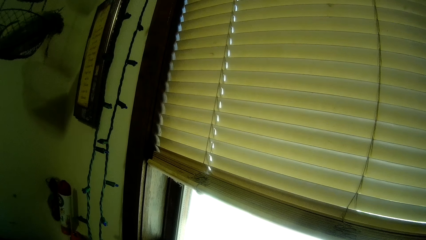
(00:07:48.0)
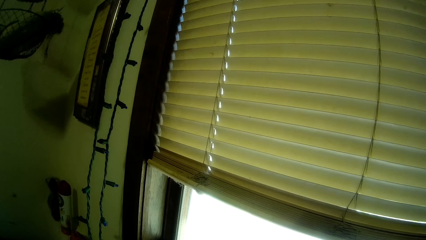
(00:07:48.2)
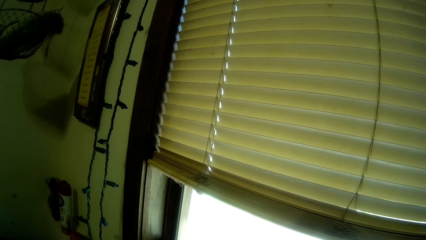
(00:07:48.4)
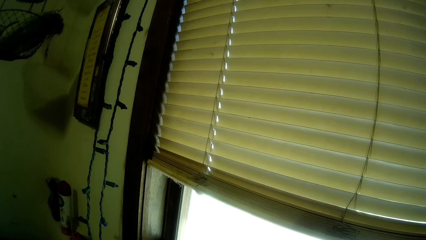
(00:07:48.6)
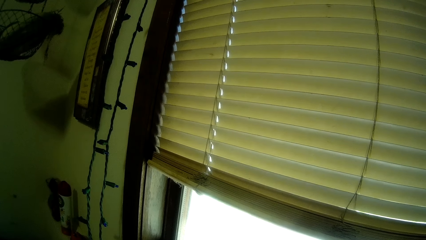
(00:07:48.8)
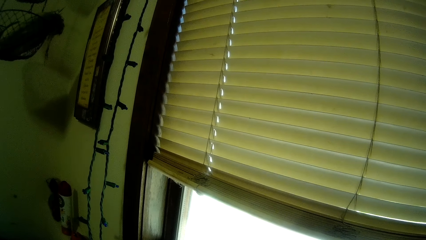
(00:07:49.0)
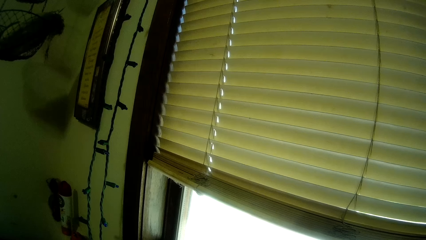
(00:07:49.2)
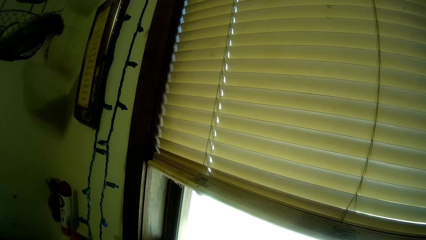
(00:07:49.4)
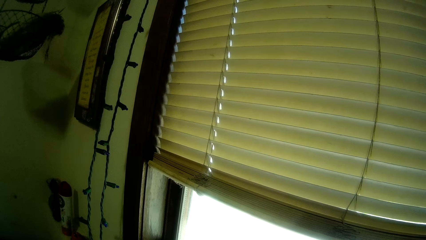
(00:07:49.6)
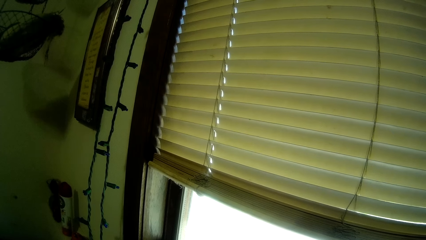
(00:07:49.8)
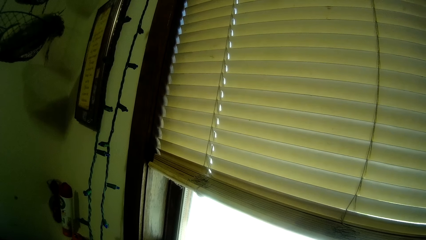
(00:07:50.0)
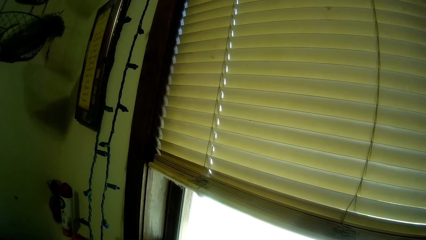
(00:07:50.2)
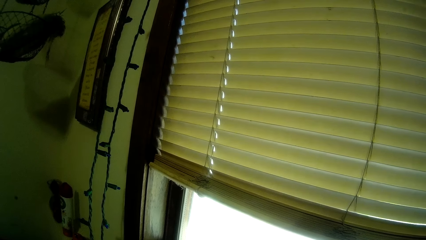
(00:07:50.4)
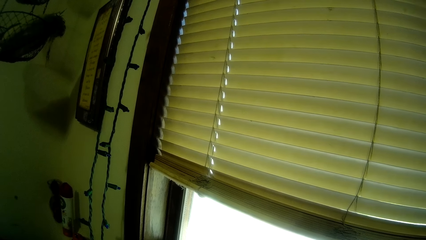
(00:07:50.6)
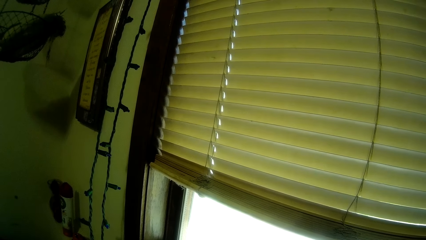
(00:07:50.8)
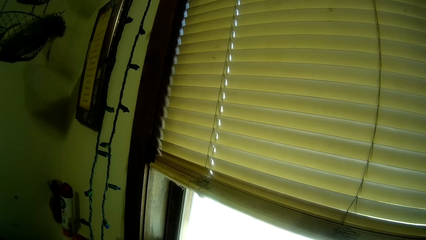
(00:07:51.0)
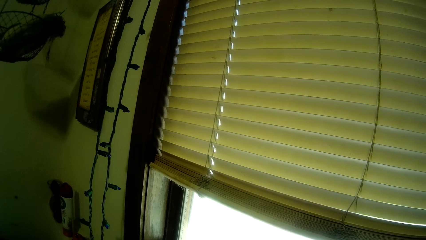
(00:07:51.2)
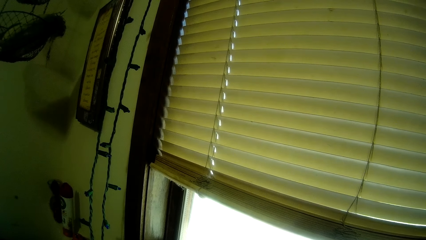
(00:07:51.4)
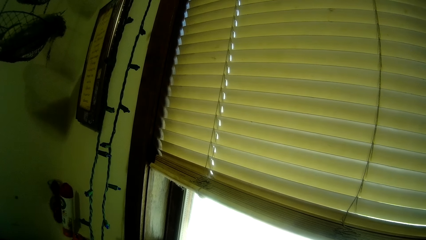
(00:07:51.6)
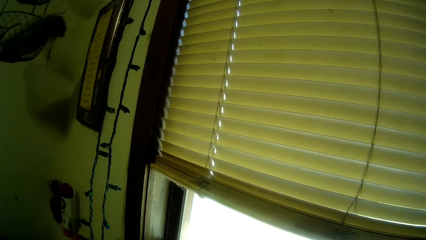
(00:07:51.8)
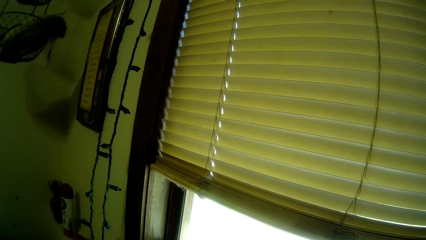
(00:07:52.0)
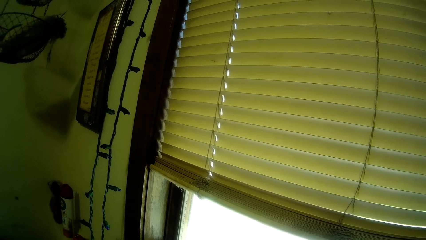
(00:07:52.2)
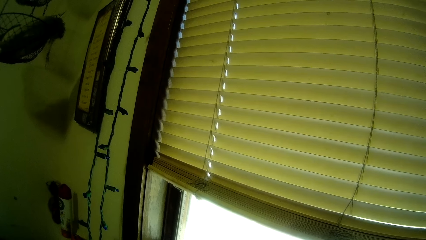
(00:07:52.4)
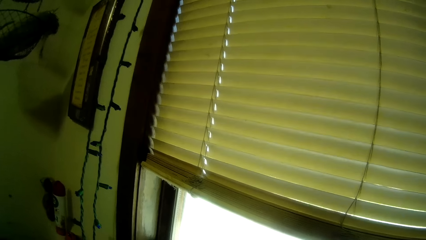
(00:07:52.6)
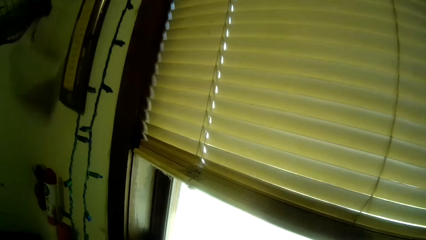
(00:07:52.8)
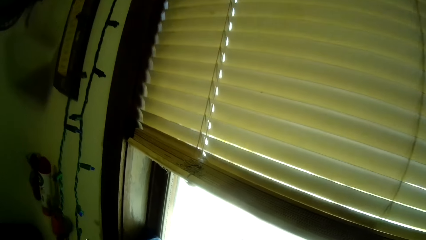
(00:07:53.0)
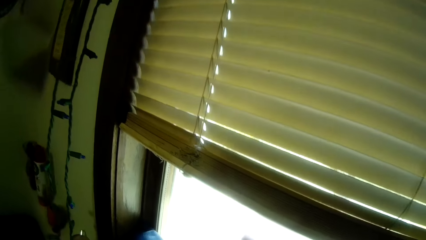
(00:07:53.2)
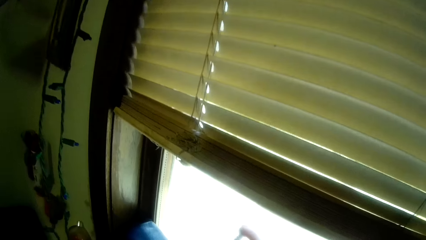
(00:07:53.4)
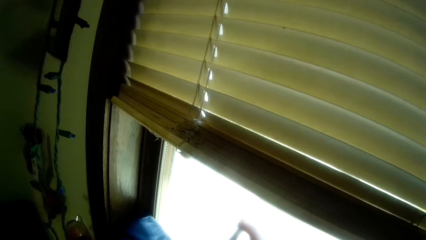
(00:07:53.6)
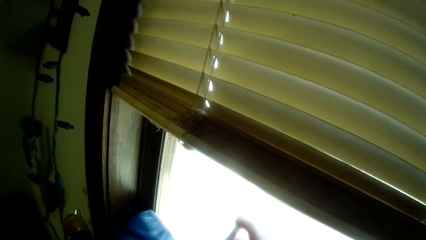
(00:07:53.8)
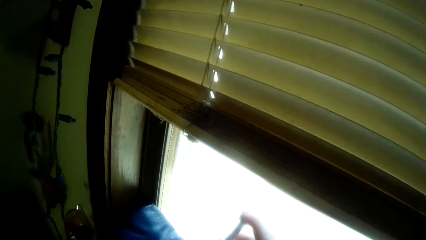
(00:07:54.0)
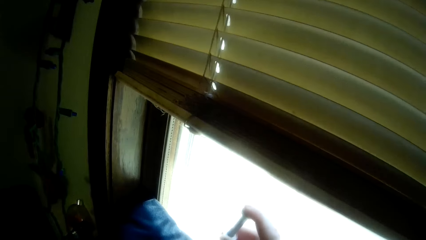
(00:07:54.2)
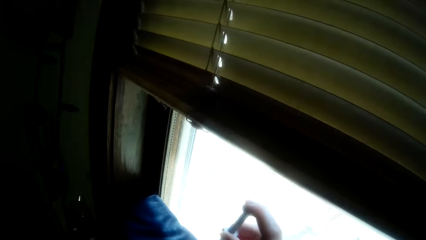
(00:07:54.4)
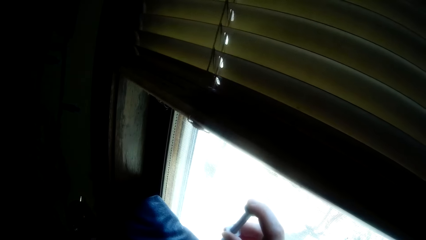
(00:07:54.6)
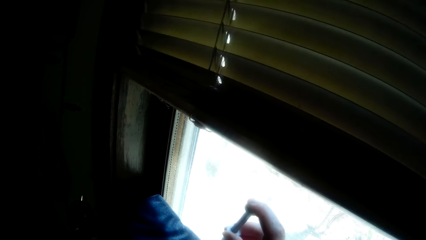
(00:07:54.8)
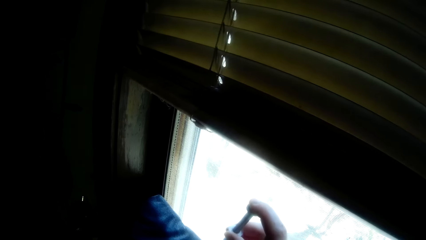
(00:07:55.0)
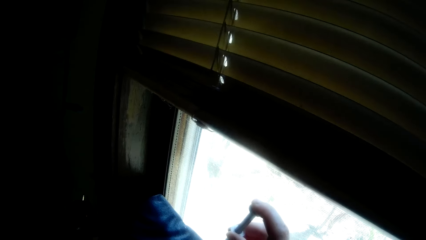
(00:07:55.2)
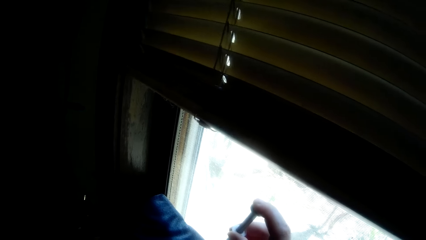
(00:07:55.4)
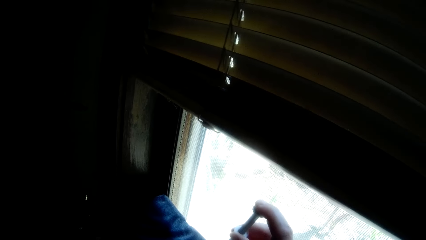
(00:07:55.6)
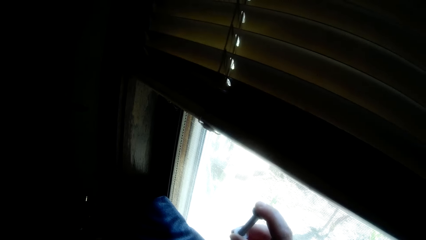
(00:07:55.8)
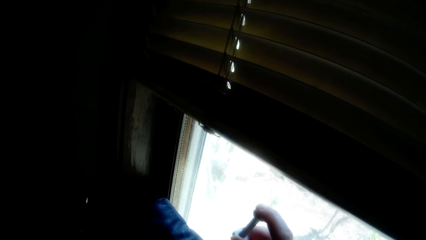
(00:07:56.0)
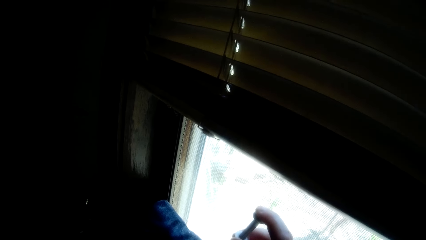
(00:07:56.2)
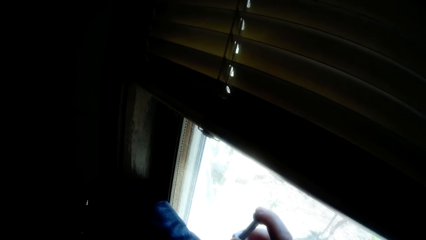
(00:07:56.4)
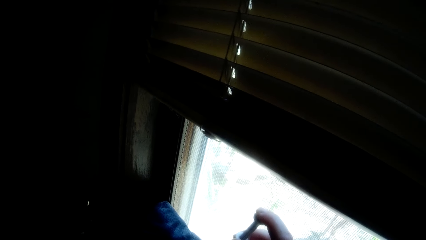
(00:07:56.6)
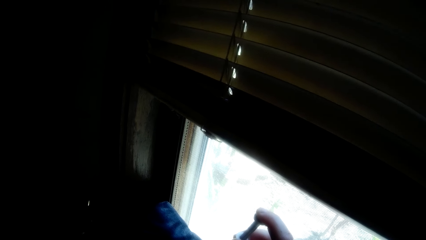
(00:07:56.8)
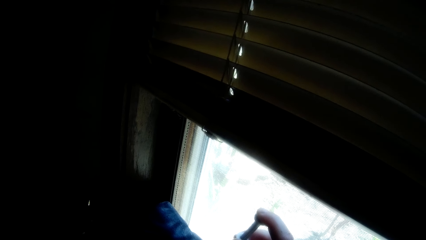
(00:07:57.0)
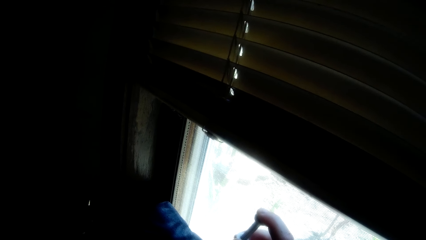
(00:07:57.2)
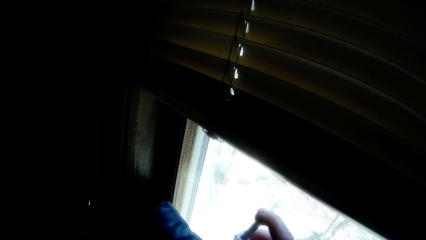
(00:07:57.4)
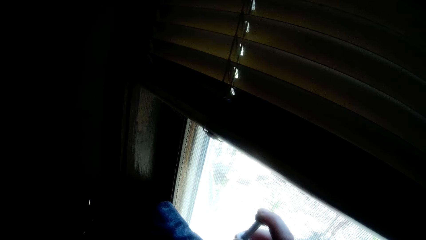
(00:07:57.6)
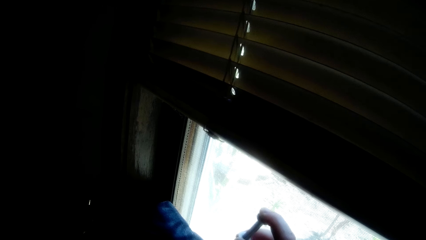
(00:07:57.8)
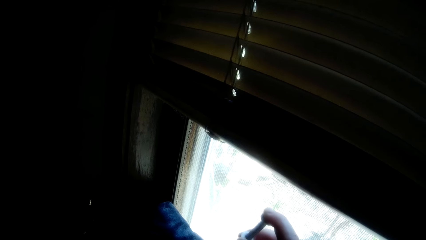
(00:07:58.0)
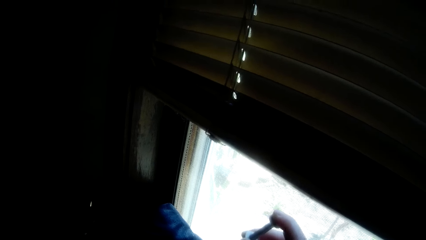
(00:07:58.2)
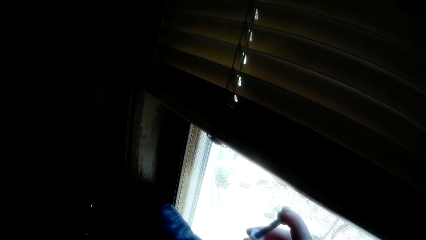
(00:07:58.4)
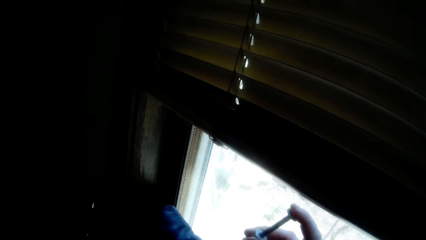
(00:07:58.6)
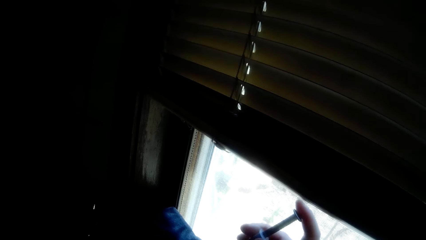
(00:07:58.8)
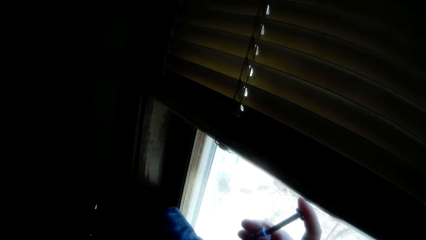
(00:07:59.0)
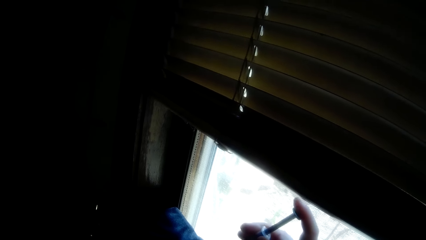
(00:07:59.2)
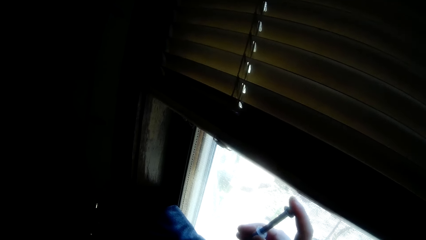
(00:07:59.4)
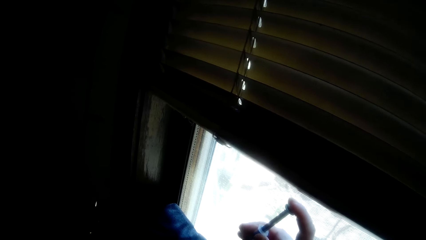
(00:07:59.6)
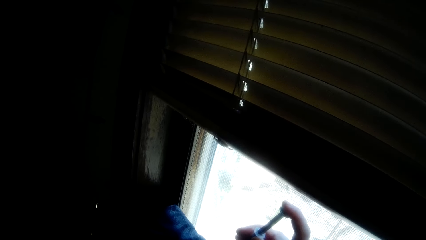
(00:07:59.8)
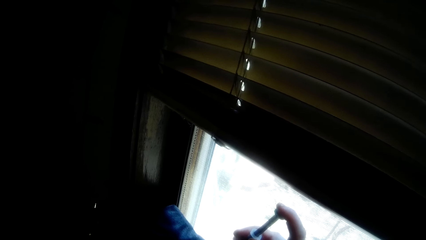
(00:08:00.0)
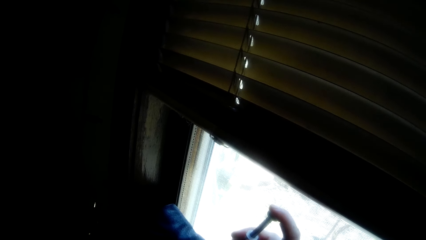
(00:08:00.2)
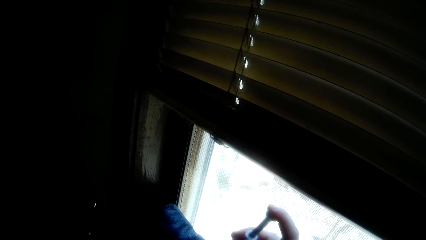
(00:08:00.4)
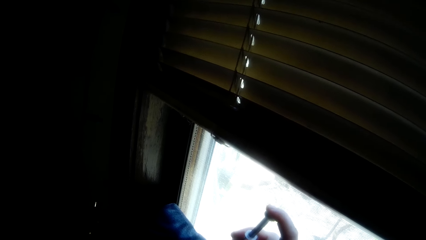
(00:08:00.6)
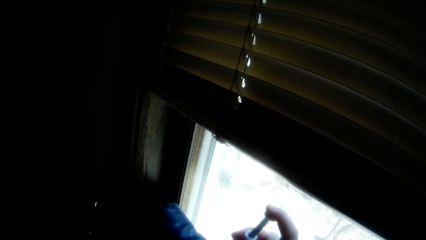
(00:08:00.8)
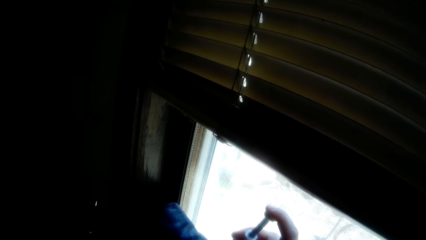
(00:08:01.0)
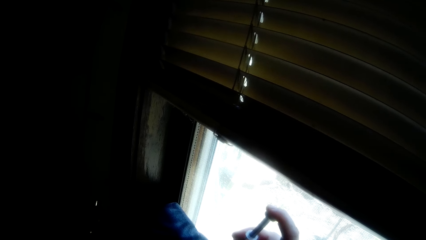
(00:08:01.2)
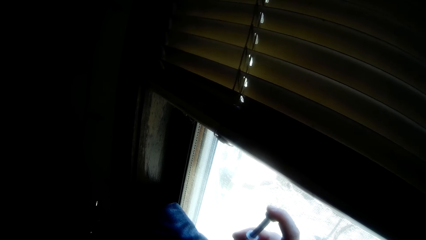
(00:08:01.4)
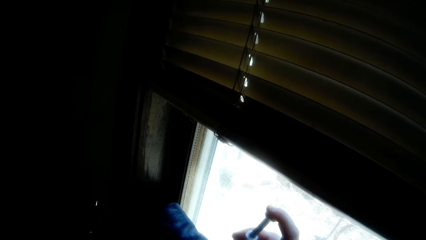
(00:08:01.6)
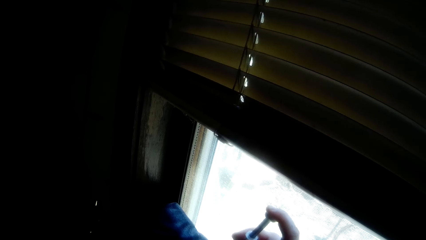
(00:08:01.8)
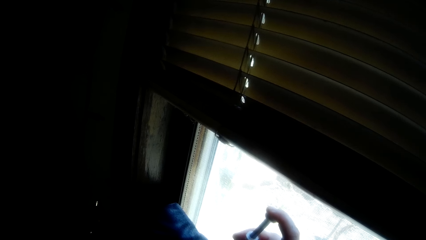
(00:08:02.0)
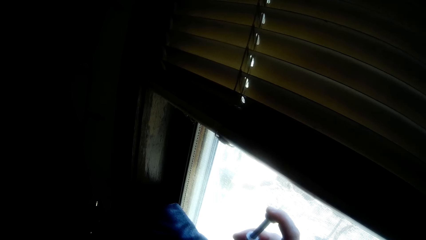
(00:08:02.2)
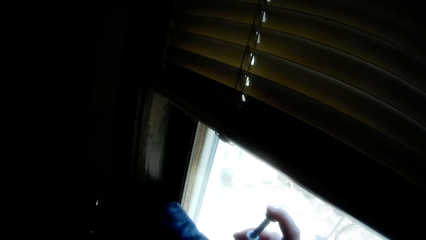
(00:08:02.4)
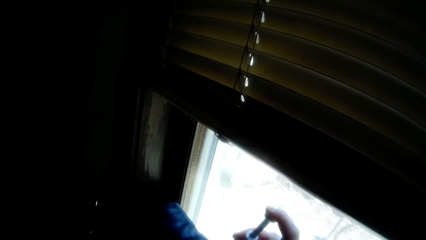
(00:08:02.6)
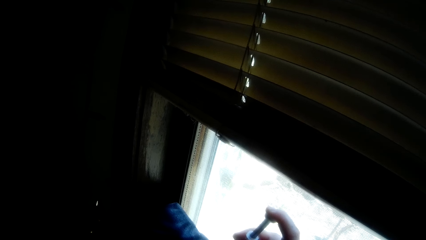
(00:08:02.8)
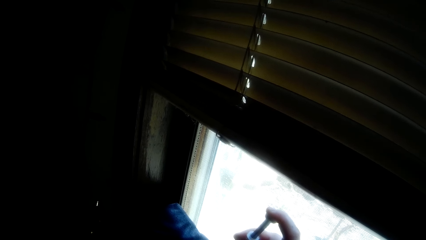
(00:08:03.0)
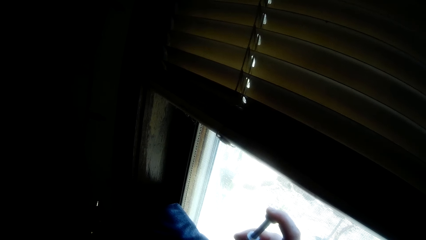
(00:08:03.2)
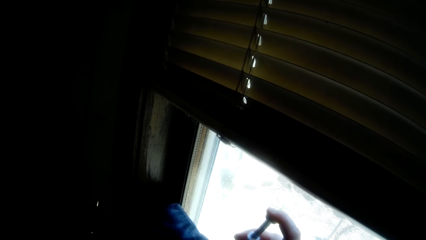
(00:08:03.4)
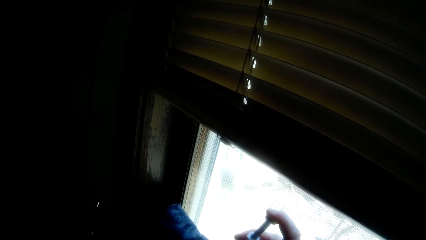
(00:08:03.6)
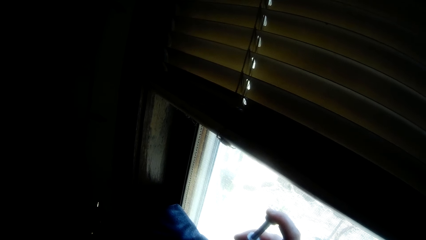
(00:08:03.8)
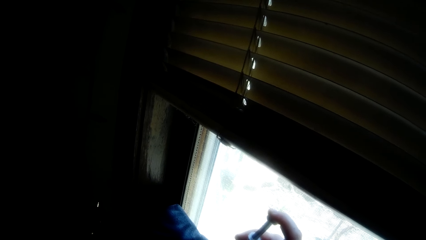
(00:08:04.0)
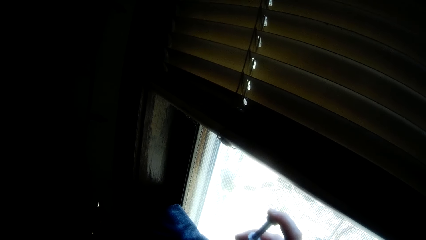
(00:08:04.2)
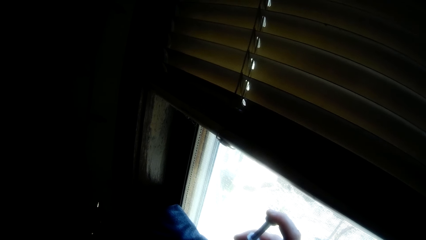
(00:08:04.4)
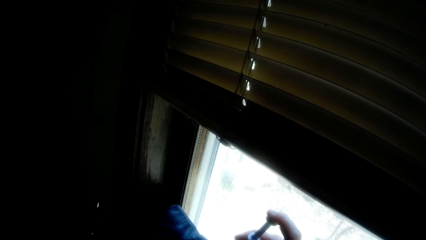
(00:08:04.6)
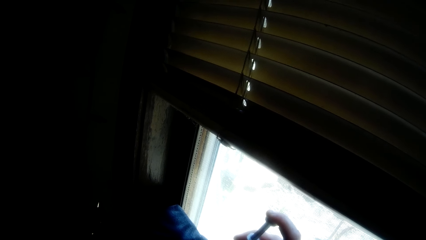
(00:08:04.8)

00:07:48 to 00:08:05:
The camera wearer converses with the man. He feeds the feeding formula to the iguana on the chair with the syringe in his right hand.
